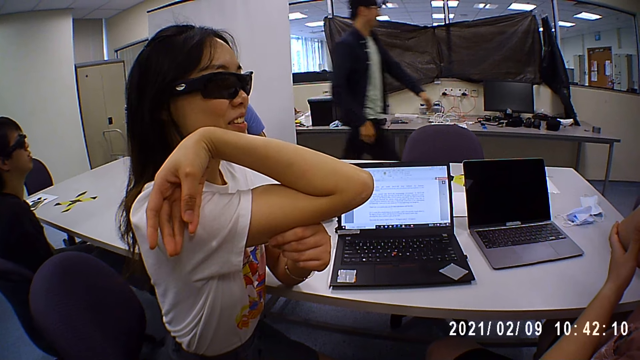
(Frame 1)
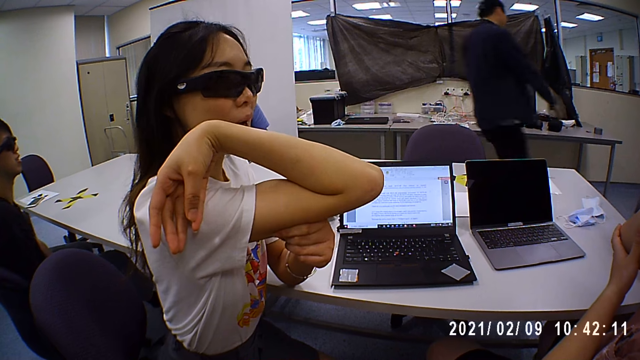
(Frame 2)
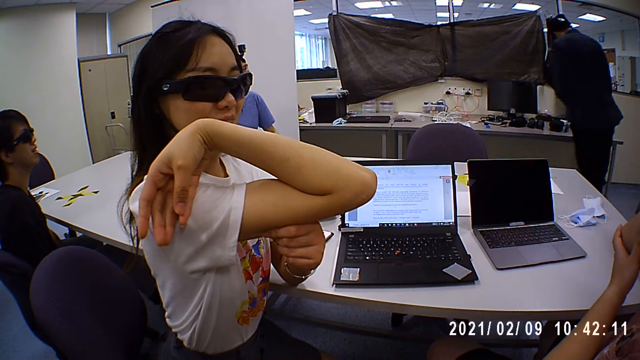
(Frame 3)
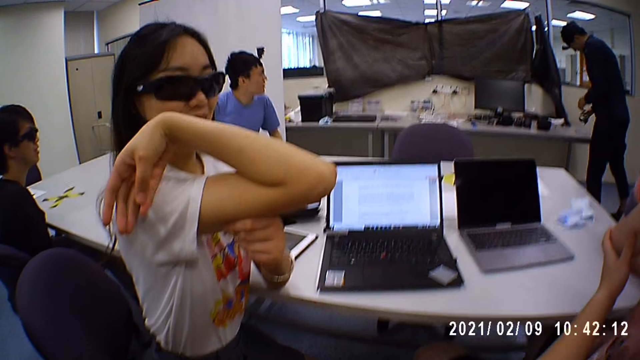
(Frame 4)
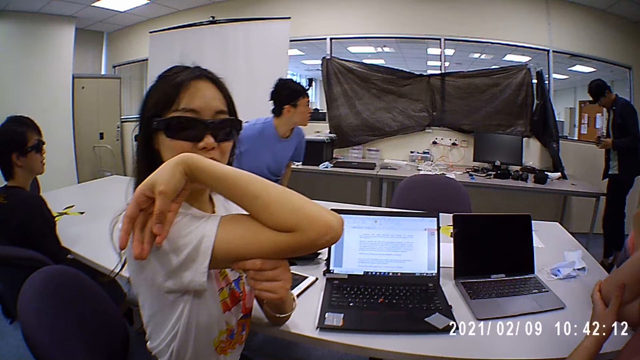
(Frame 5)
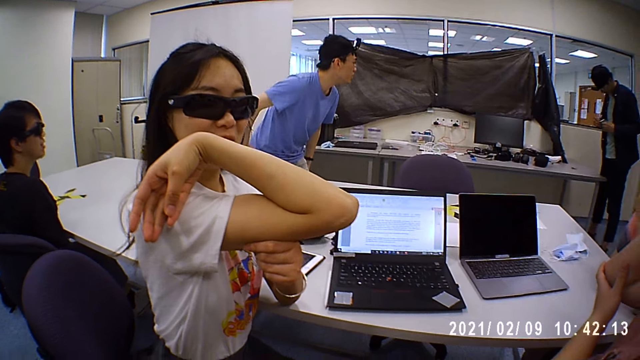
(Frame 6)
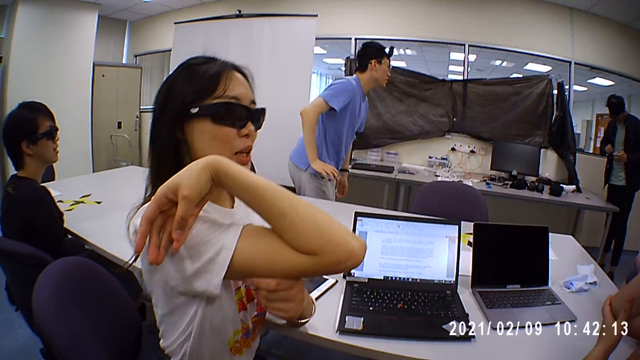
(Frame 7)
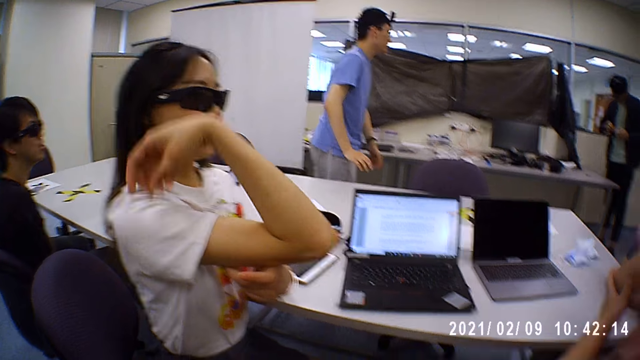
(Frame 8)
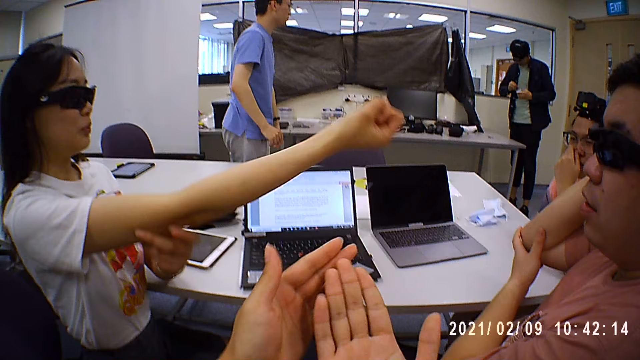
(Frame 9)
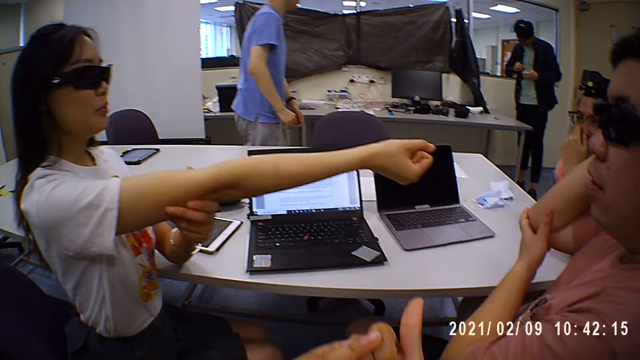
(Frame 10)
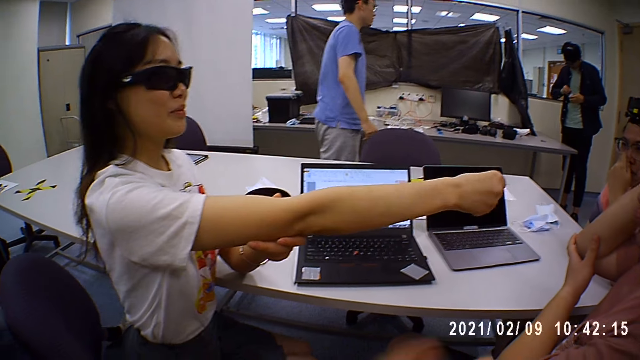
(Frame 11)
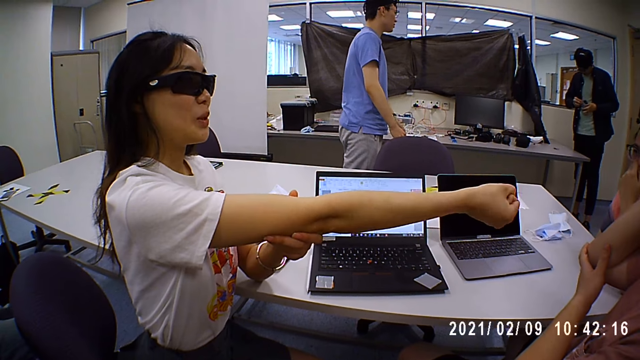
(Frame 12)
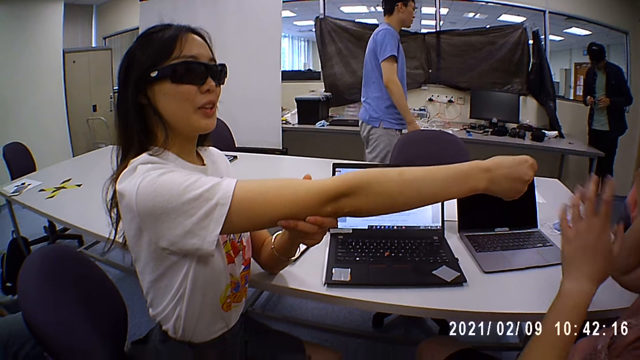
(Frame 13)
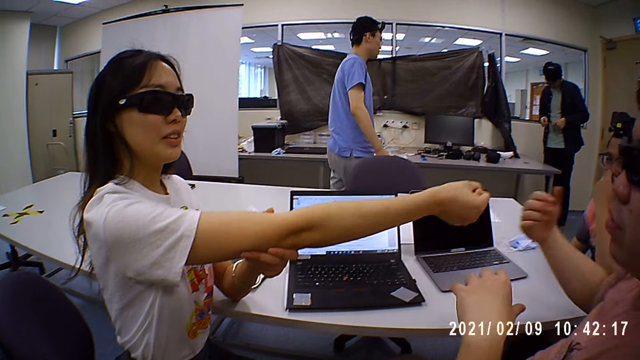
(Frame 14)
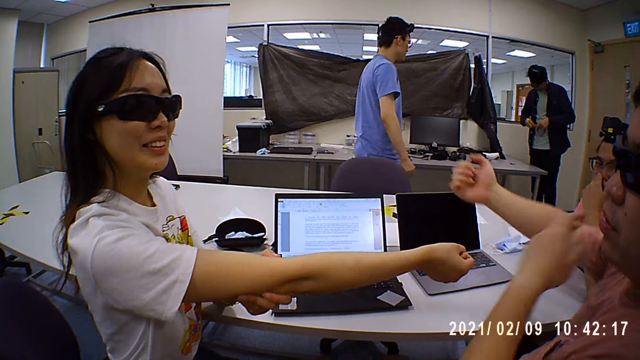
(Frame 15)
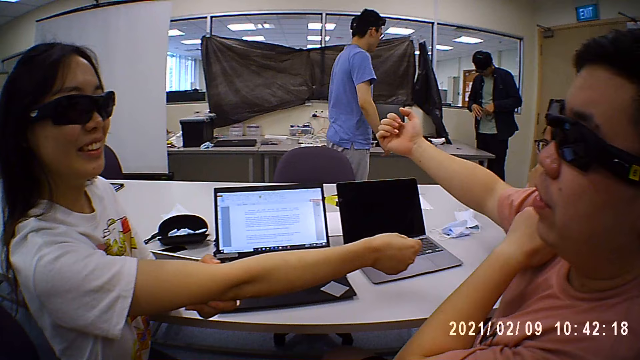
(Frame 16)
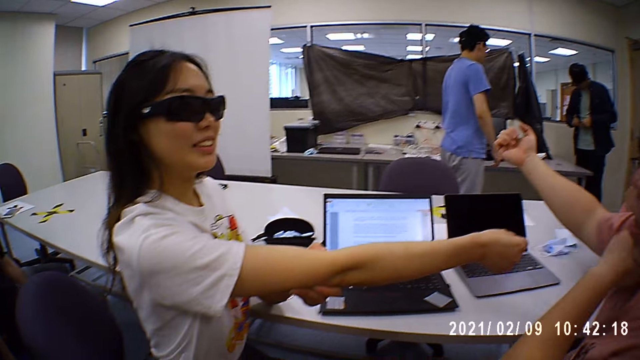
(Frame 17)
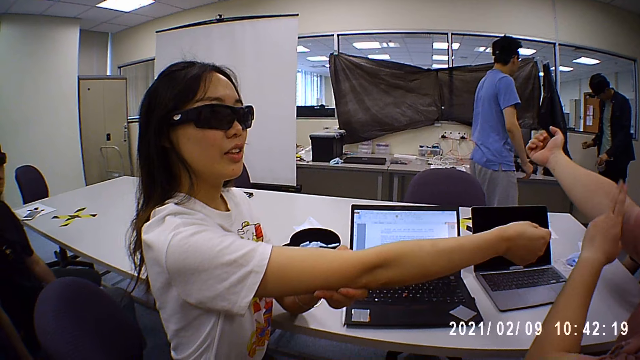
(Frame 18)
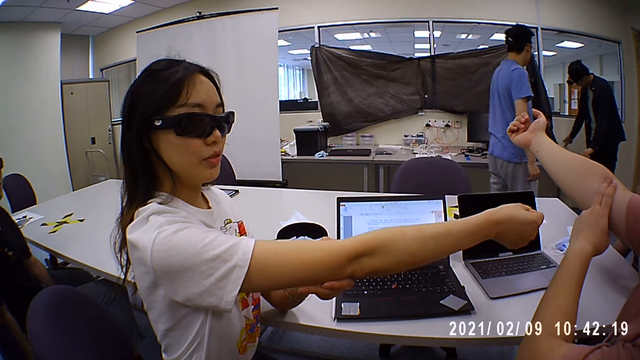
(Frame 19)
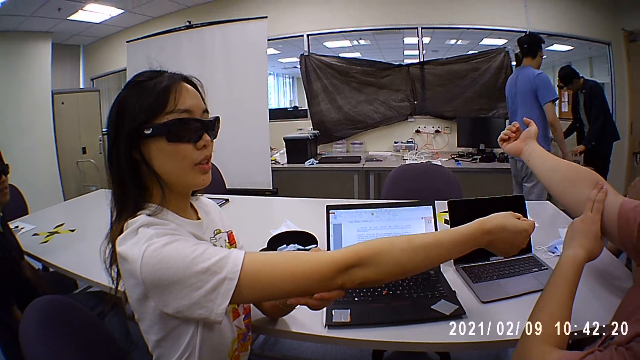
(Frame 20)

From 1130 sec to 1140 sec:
A man picks up a device on a table. Another man stands up. The camera wearer moves hands. A woman stretches a hand. A third man moves hands. A man demonstrates an activity. The third man stretches a hand and taps his arm with fingers.

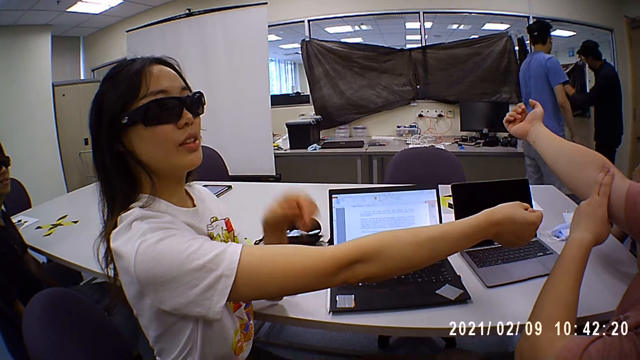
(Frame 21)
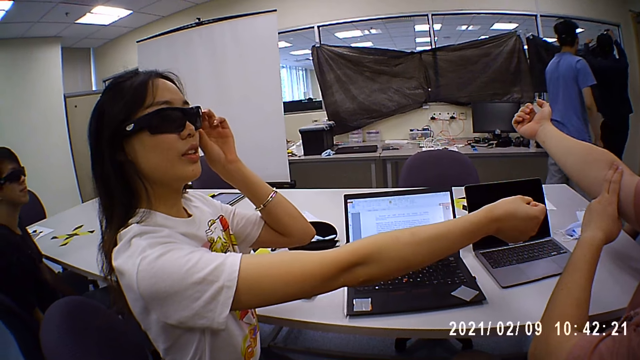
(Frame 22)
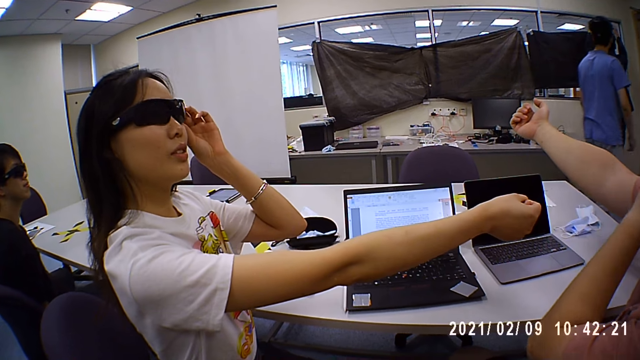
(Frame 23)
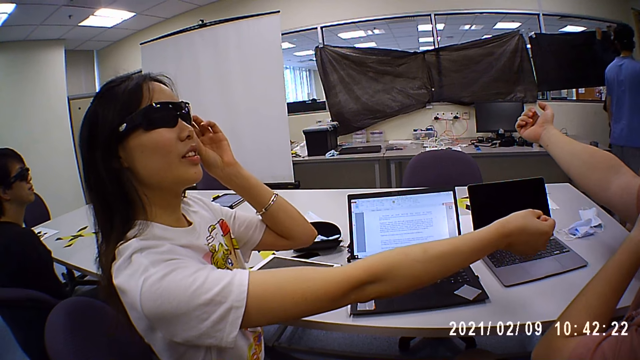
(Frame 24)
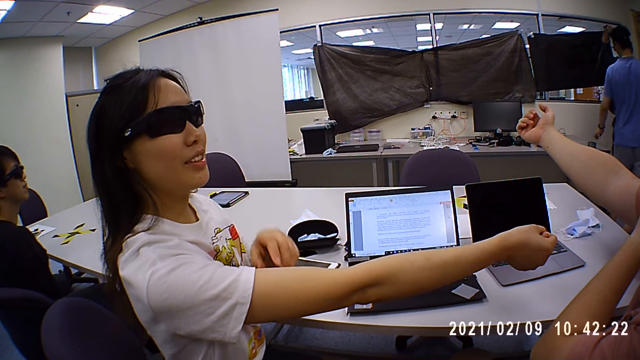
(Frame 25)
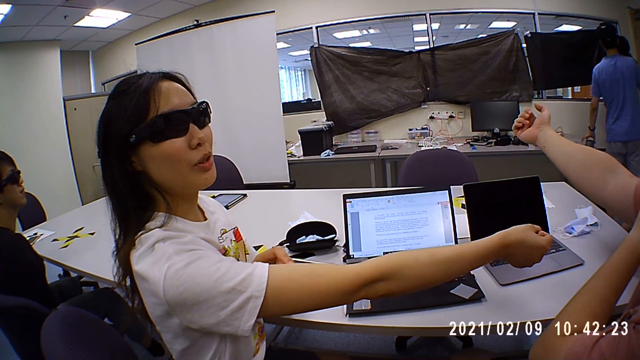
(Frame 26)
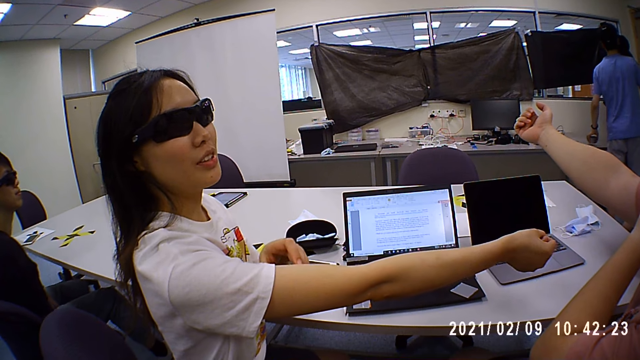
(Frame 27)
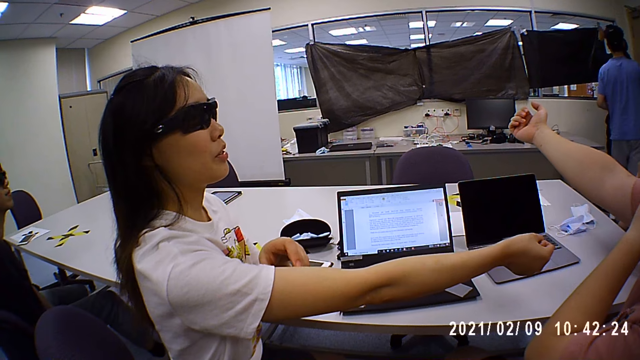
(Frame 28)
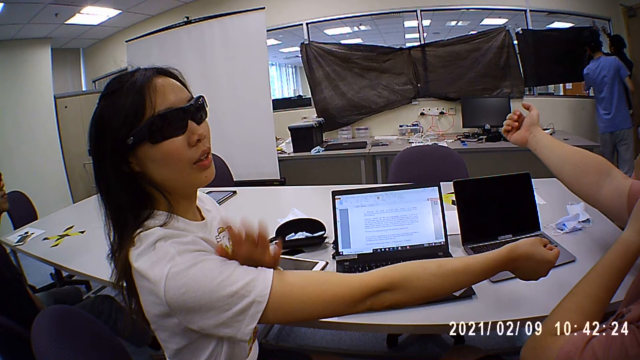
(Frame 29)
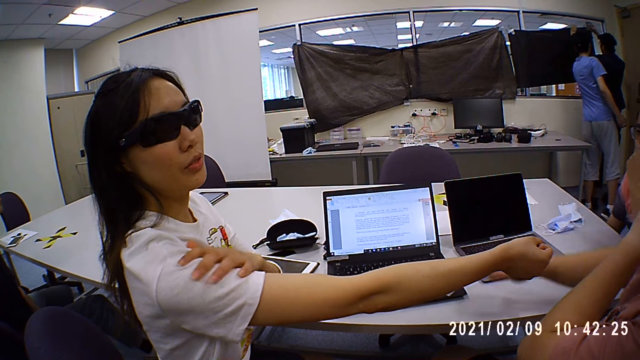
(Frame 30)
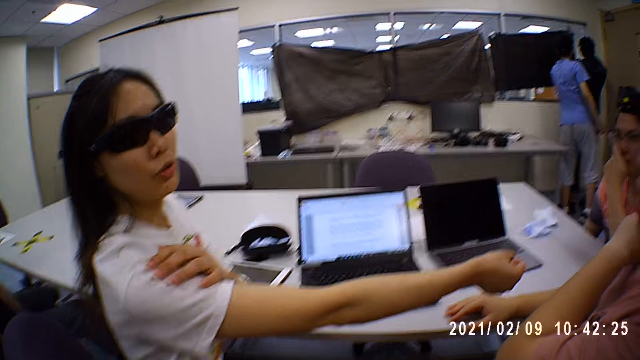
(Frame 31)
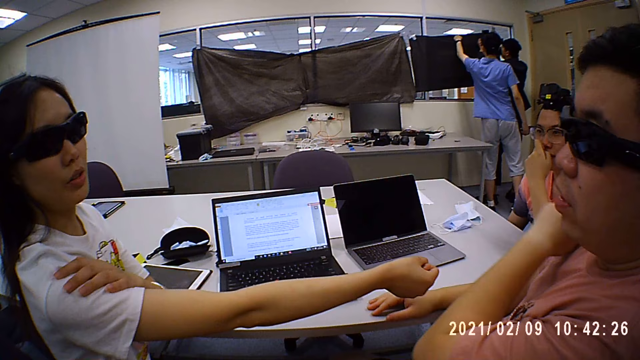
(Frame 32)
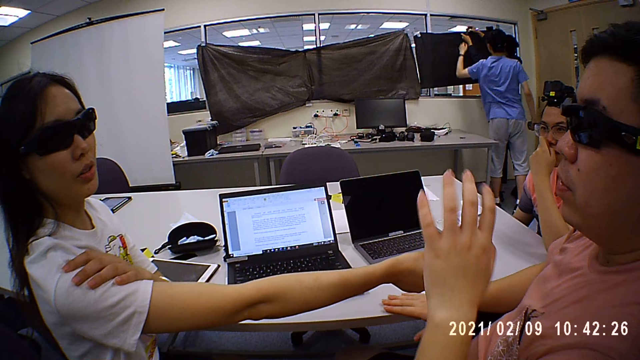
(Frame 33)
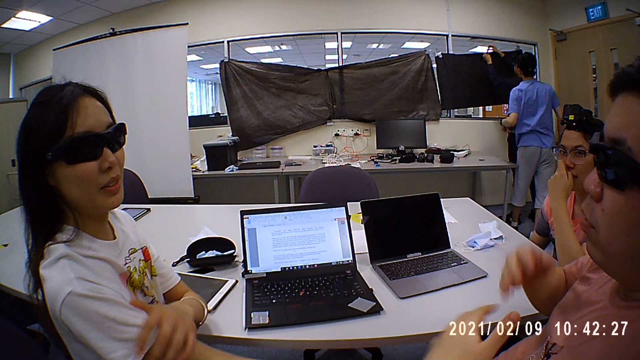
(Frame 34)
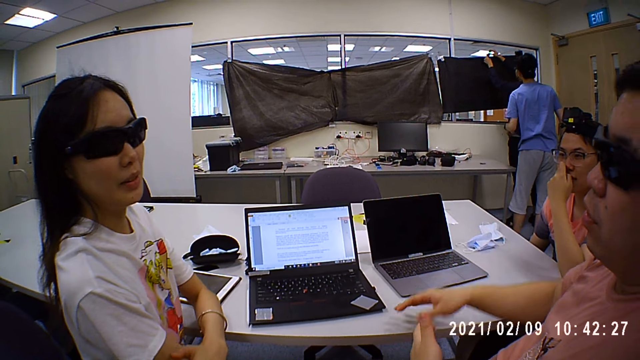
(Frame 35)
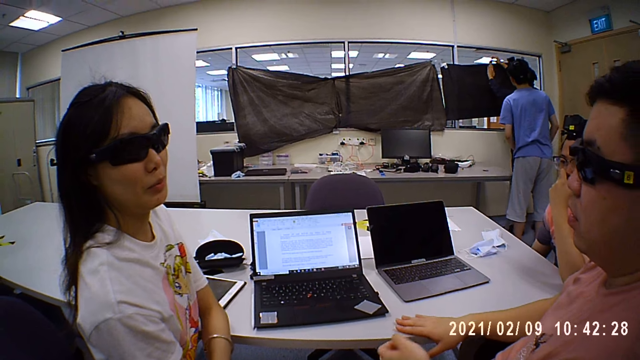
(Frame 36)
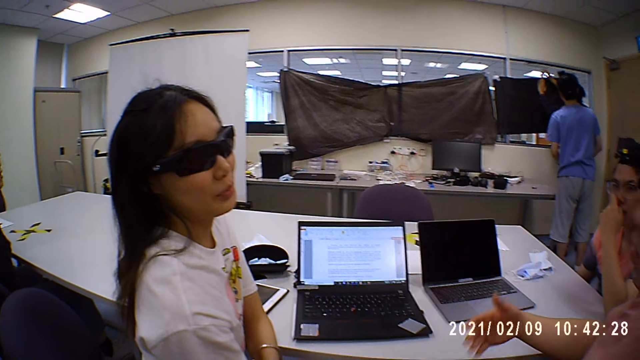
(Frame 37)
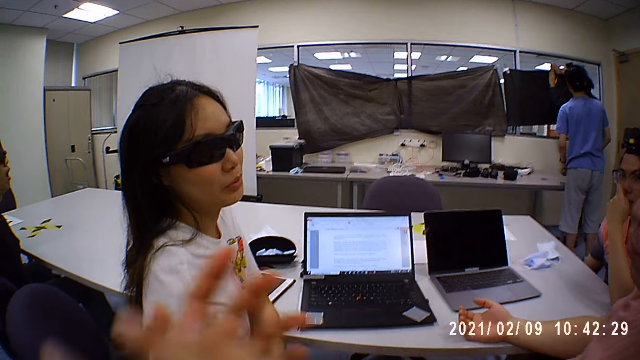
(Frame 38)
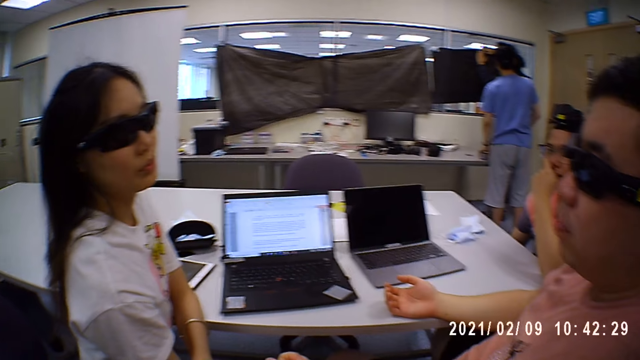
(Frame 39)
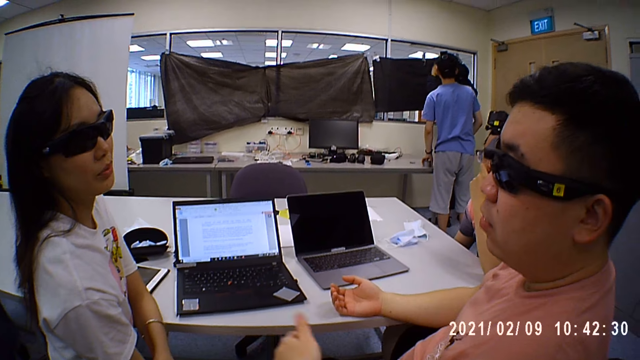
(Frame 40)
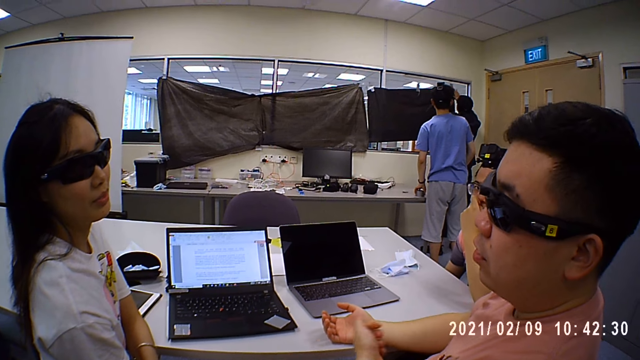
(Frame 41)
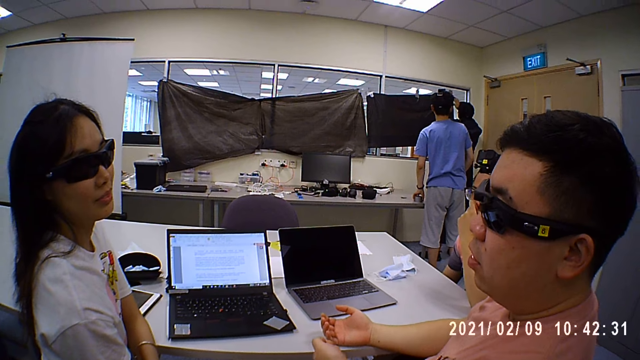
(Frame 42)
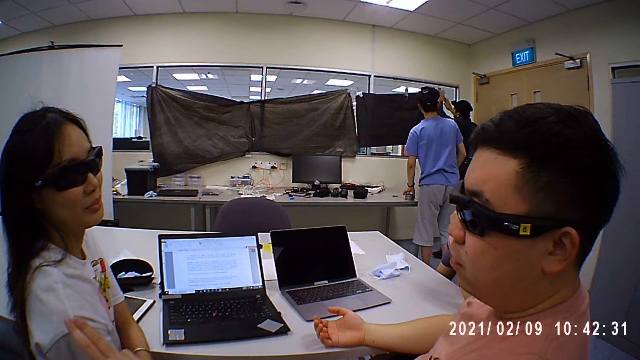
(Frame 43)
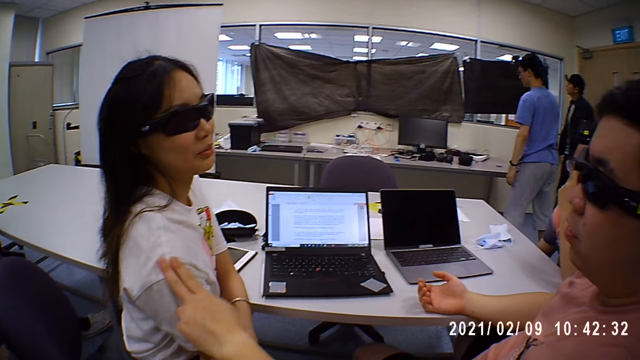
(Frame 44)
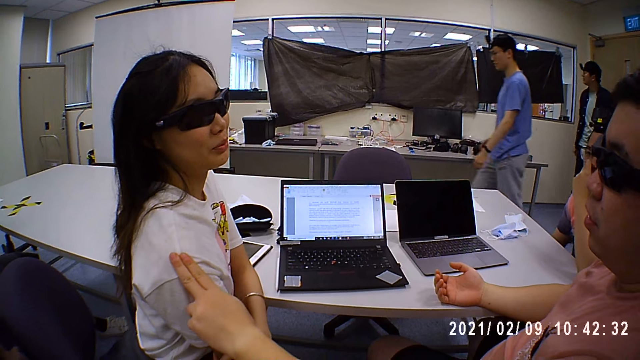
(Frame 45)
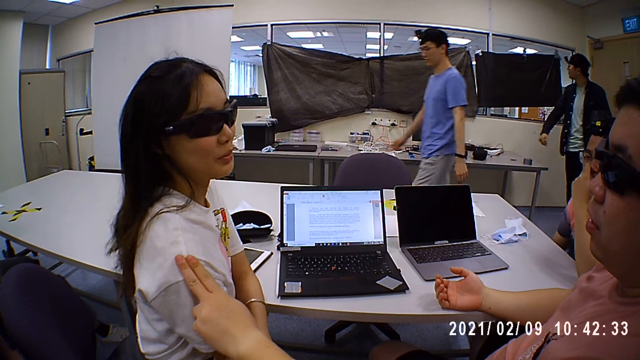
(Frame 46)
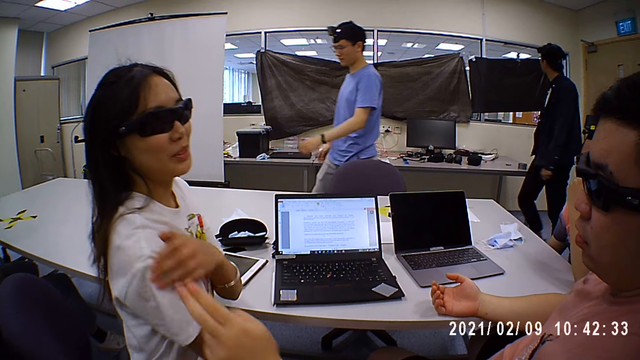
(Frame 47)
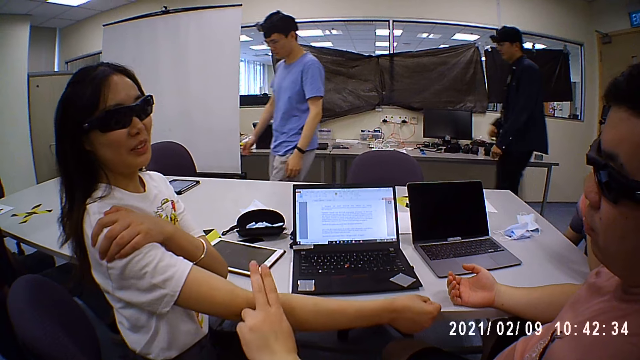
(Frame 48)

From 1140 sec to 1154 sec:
A woman holds a camera with hands. A man hangs a curtain. Another man picks up a device on a table. The woman taps her arm with a hand. The second man points at the curtain. A woman demonstrates an activity. A third man moves hands, puts a hand on a table and moves a hand. The camera wearer moves a hand. The second man puts the device on the table. The third man taps the first woman on her shoulder with fingers. A man holds a woman. The first woman holds her shoulder.
